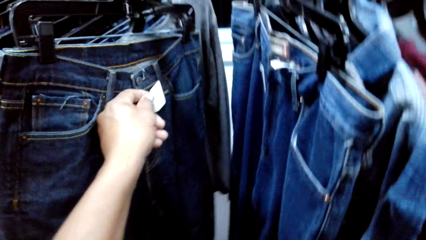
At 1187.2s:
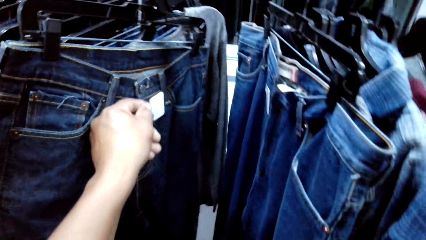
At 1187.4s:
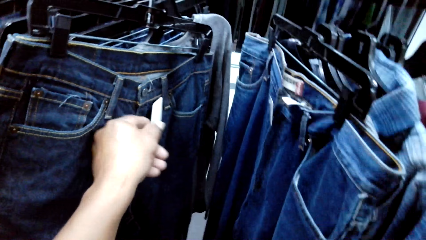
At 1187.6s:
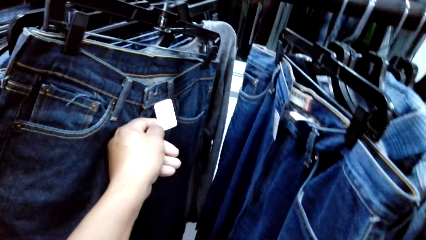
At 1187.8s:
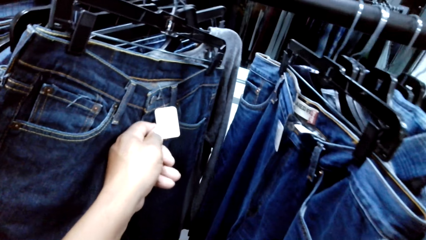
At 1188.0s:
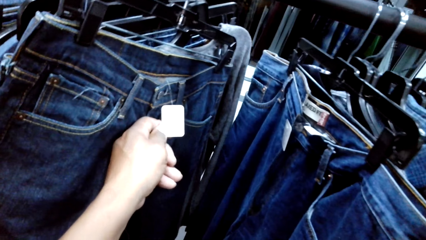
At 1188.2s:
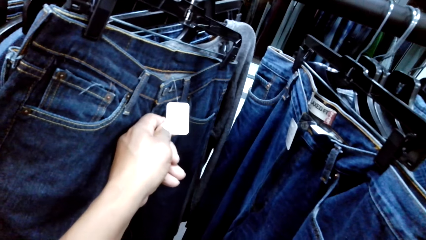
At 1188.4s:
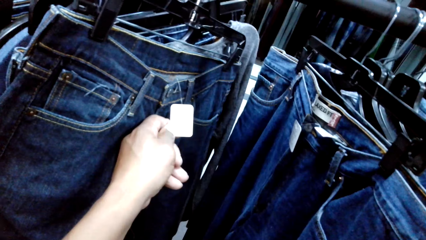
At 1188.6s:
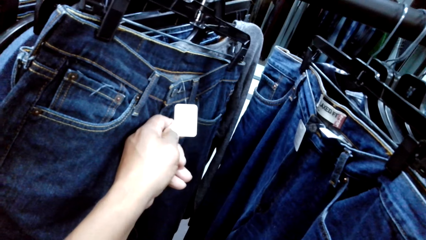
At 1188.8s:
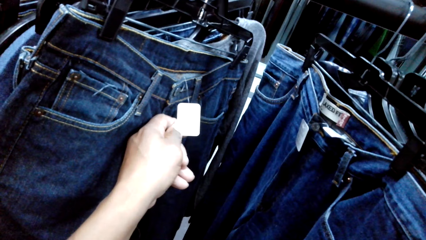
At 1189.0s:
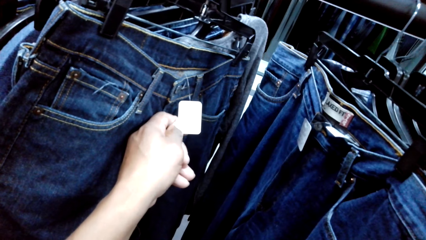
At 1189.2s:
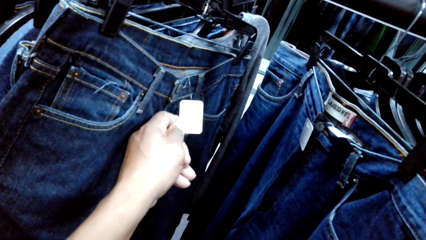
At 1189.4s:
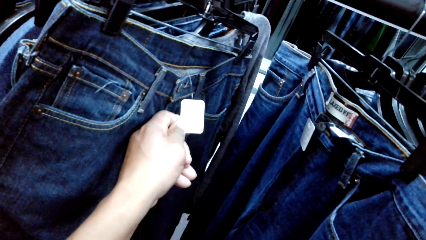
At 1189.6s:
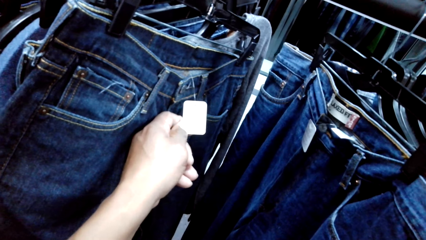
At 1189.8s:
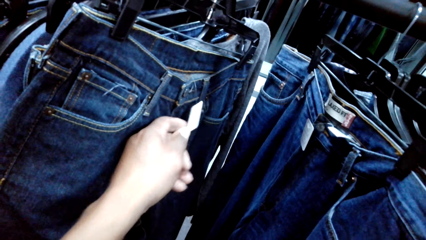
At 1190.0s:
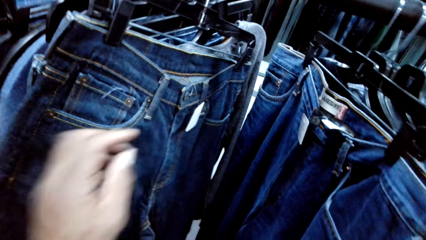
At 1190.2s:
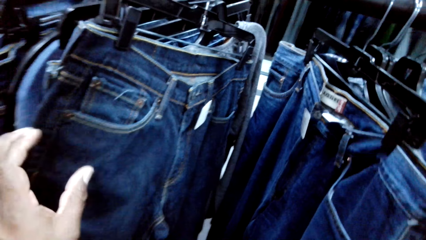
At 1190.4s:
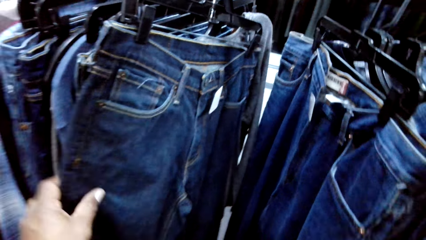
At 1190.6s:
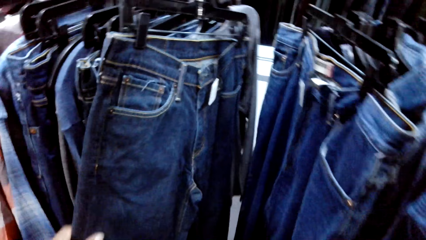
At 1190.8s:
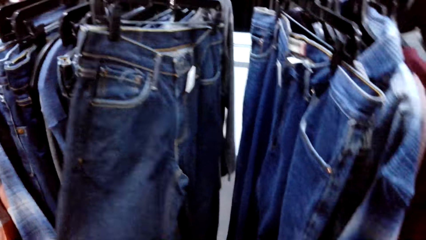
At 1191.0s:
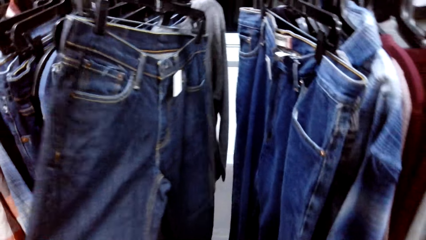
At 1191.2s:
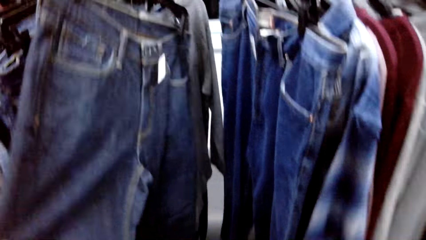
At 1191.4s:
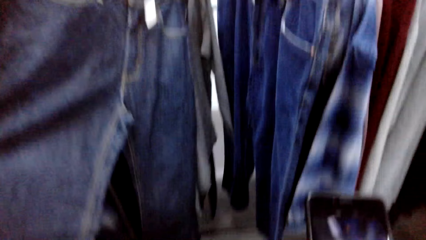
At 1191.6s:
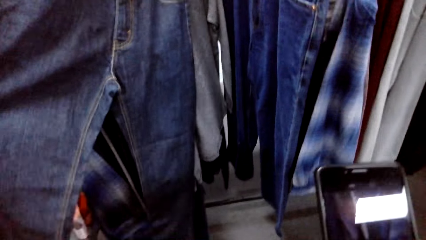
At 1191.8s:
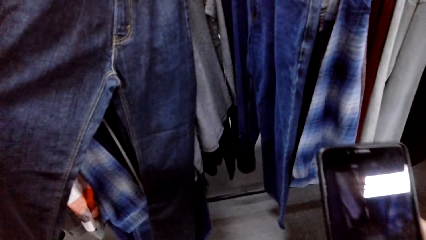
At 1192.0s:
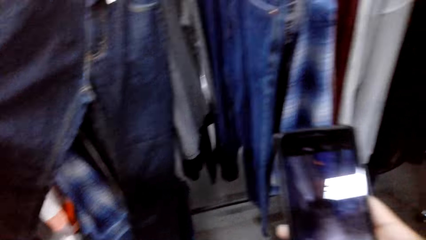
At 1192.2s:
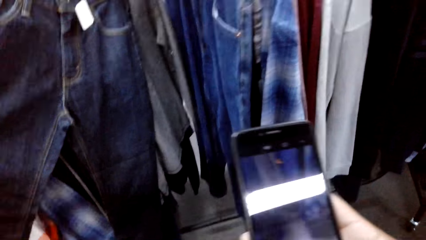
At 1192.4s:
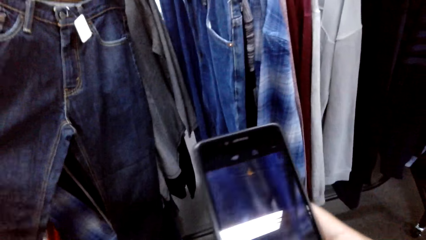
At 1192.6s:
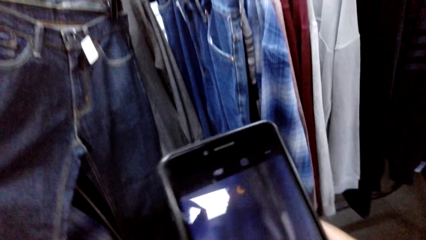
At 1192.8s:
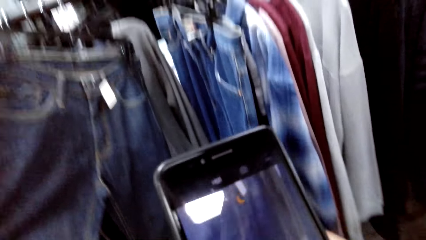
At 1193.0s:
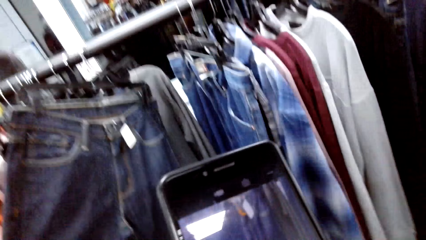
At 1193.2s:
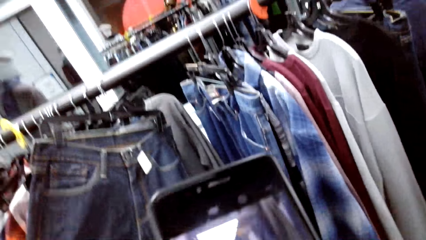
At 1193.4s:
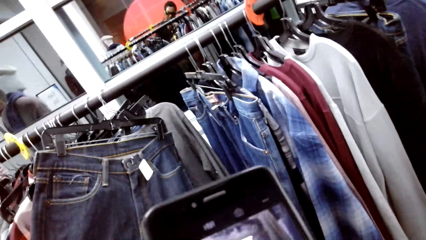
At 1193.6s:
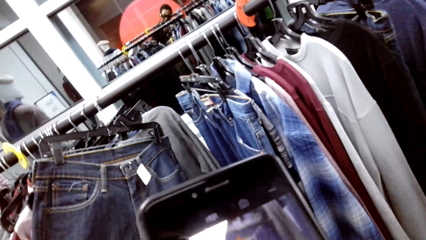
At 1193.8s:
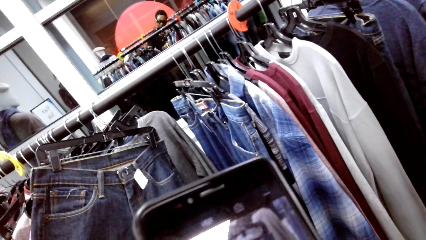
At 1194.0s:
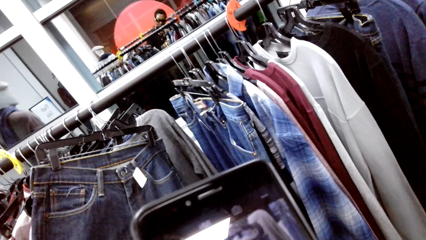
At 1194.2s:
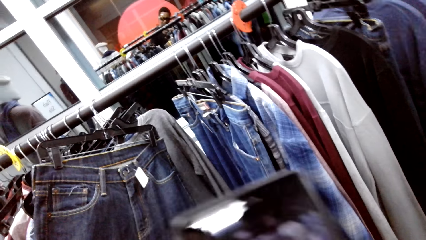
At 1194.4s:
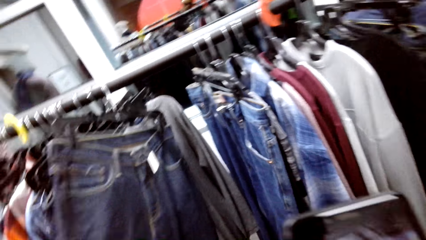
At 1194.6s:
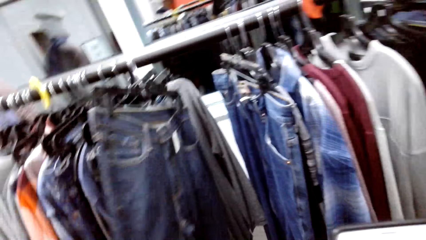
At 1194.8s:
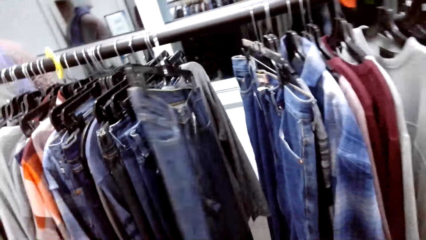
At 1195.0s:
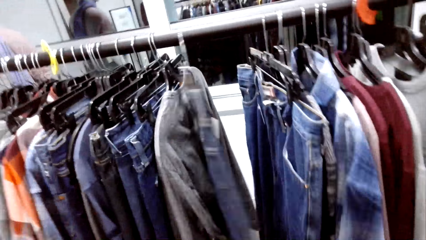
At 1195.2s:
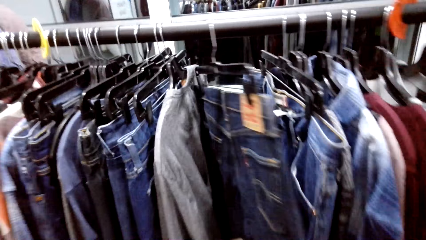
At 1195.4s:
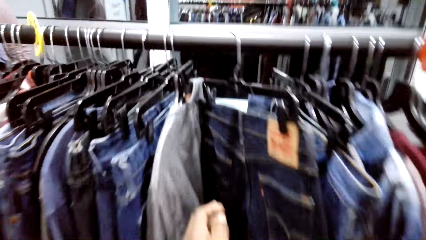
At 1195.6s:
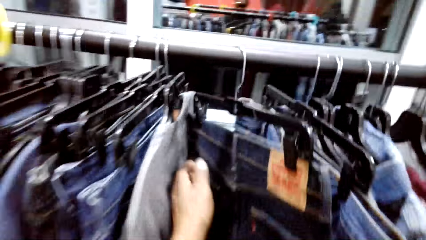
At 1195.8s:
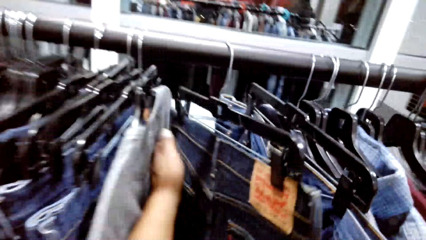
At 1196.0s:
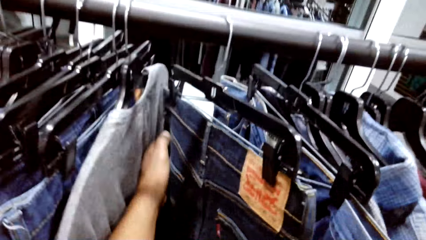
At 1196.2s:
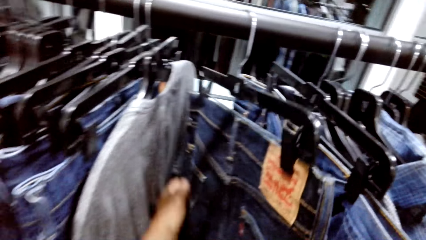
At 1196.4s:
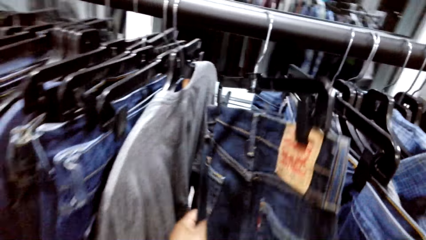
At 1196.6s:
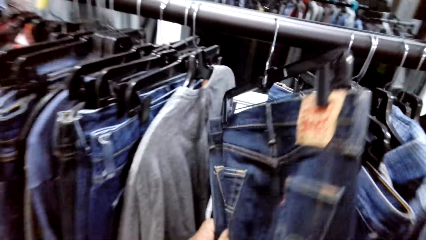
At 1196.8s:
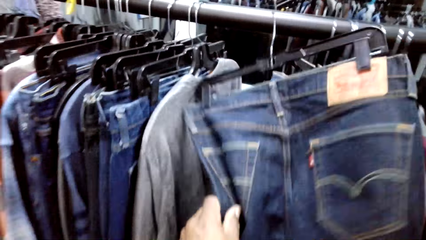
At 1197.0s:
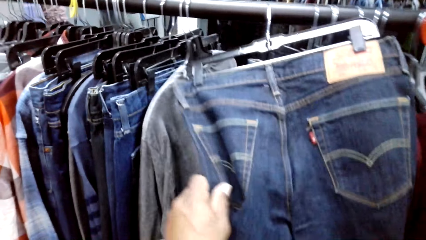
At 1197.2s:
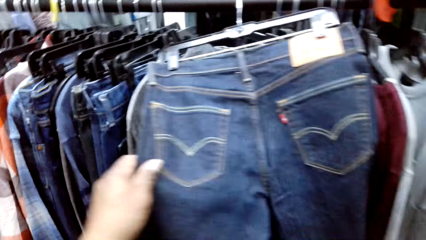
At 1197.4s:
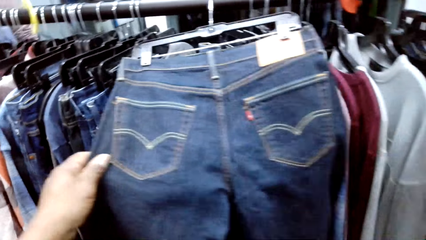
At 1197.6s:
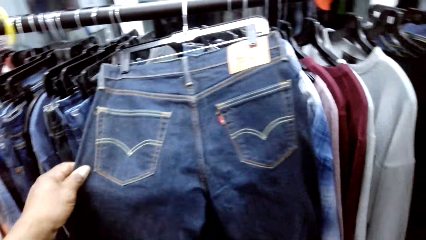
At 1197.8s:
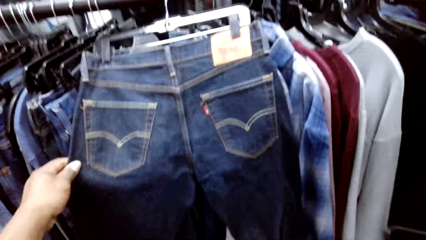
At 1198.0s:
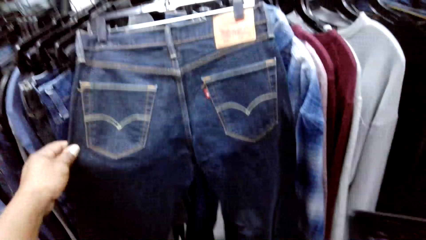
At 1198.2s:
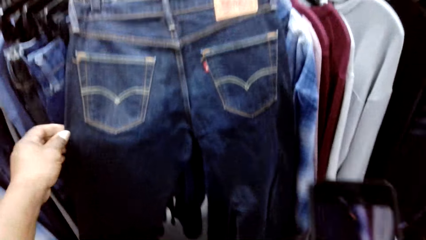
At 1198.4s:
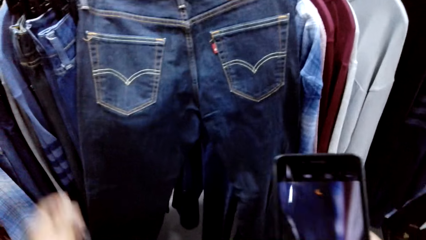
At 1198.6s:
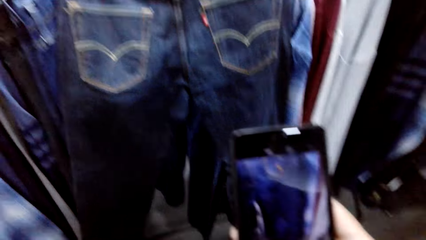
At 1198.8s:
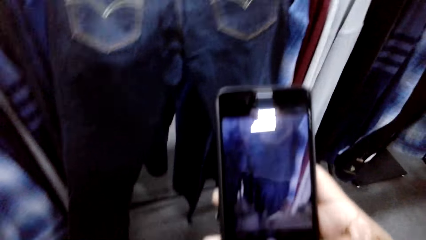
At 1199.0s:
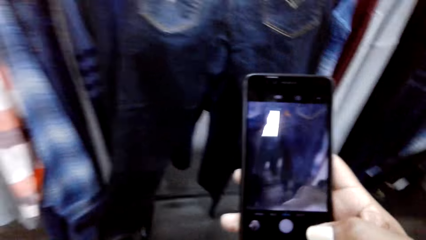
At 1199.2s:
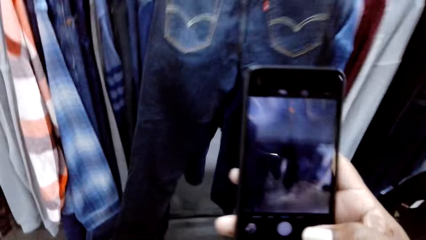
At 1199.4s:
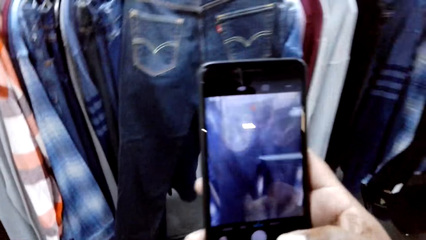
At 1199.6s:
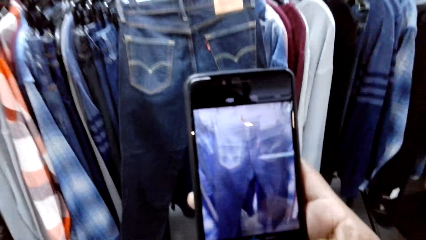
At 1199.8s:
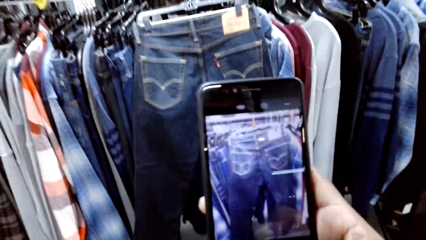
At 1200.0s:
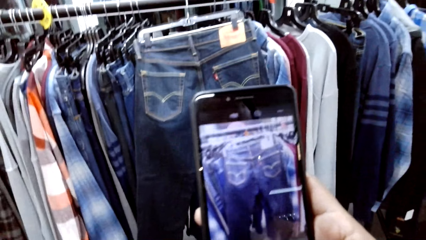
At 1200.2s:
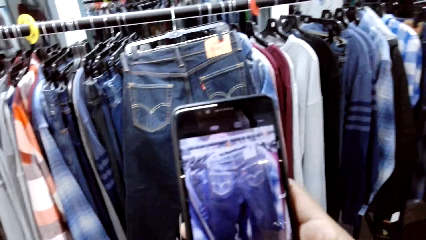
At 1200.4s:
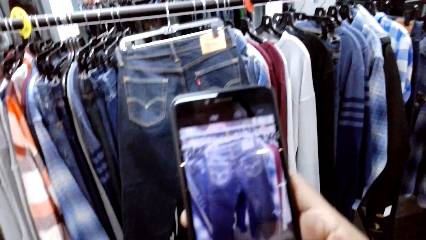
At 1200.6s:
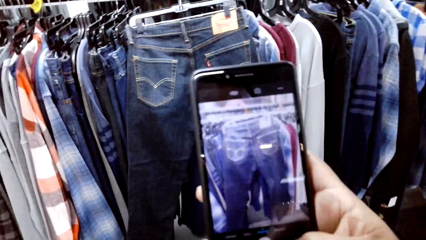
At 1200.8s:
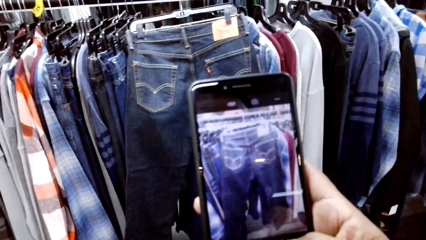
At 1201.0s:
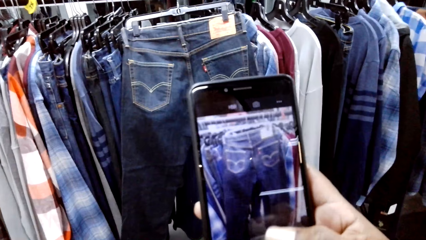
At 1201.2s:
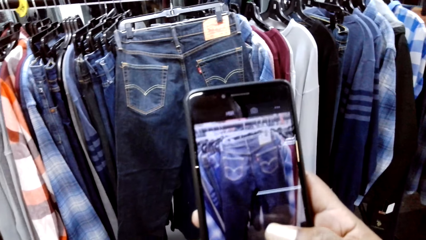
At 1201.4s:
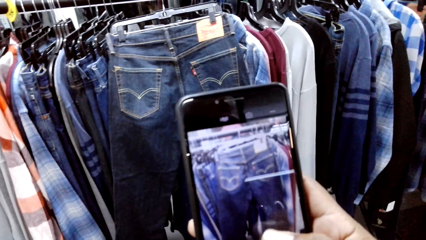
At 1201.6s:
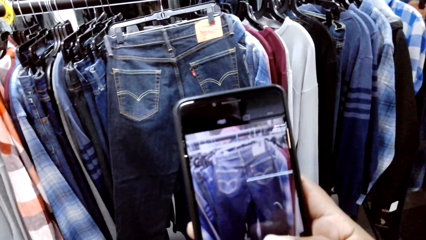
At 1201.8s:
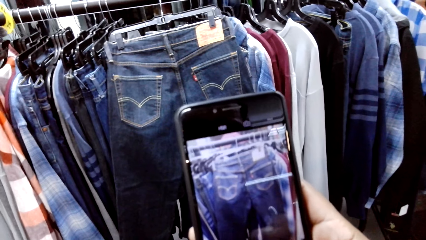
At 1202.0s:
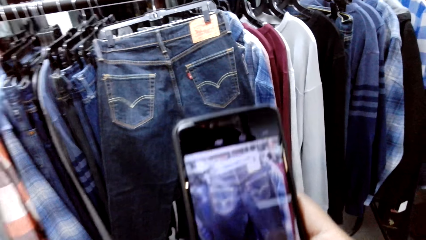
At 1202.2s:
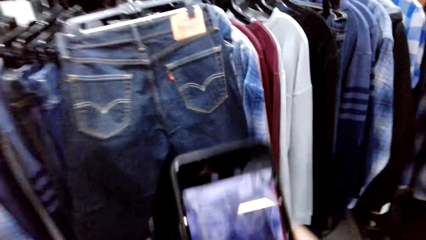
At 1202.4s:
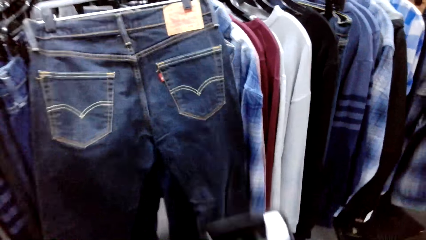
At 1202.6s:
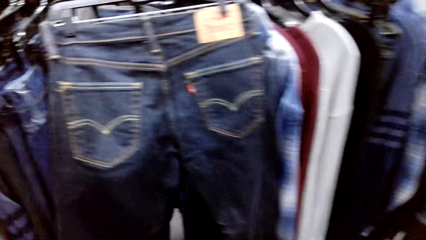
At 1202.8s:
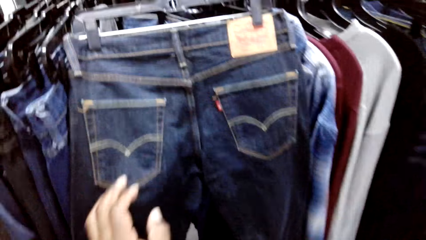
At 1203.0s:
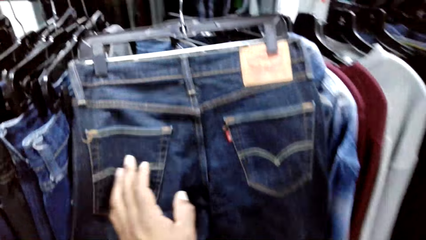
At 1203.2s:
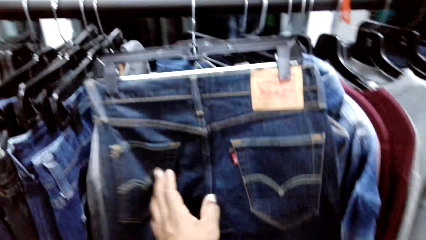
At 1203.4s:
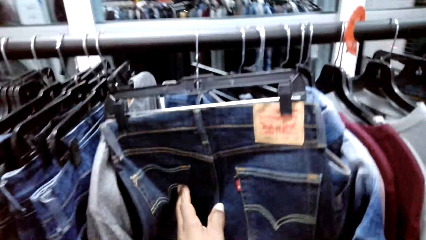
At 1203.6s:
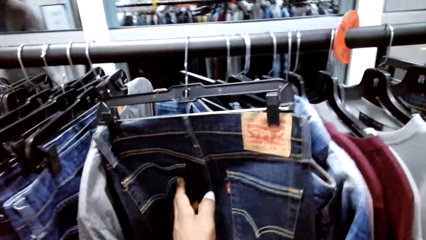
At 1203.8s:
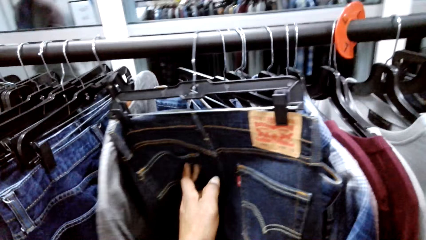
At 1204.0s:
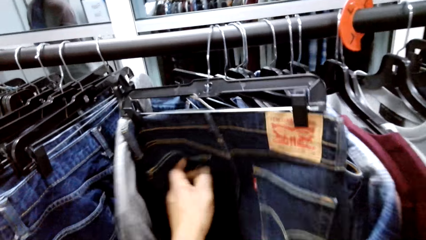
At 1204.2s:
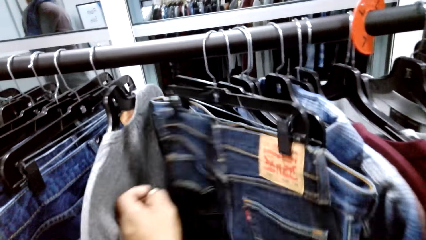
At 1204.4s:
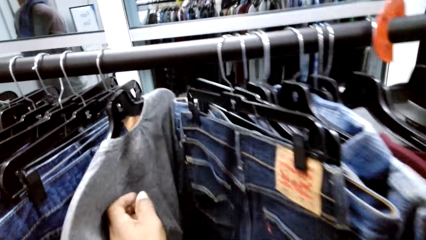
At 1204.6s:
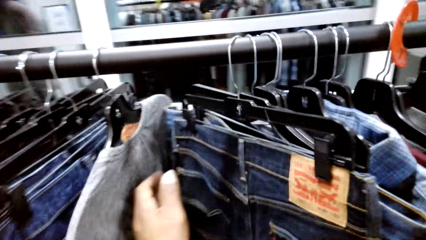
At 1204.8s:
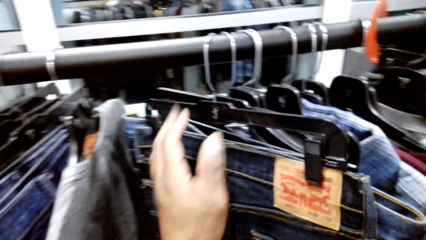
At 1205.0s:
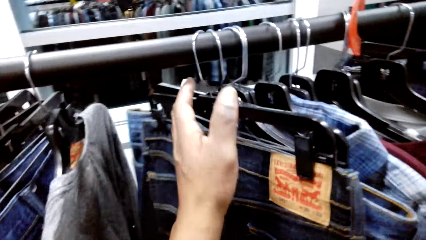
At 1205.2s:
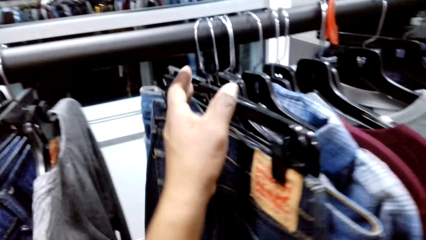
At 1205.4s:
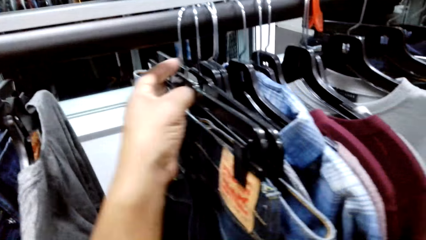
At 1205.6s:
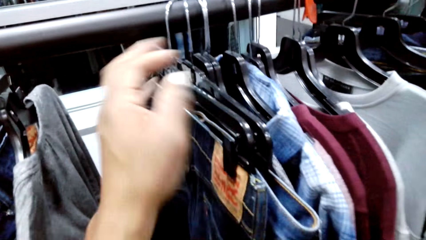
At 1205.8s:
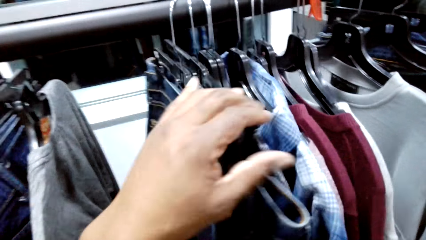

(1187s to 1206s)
The camera wearer holds the batch in the trouser. They check the price tag. They check the jeans. They check the jeans again and take a photo of the jeans. They turn the jeans. They take a photo of the jeans. They fix the jeans.
